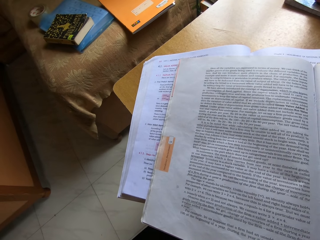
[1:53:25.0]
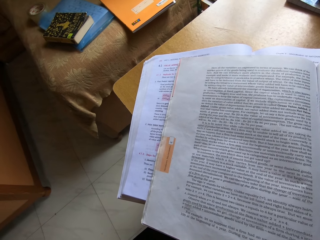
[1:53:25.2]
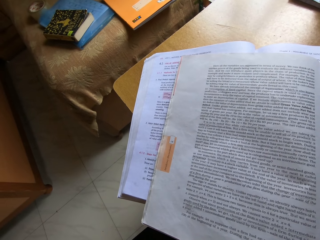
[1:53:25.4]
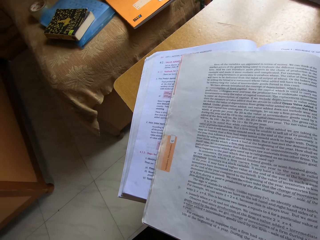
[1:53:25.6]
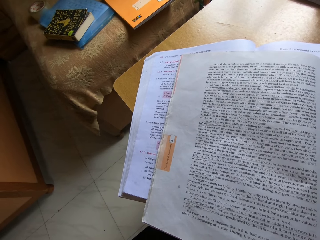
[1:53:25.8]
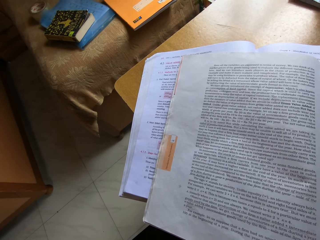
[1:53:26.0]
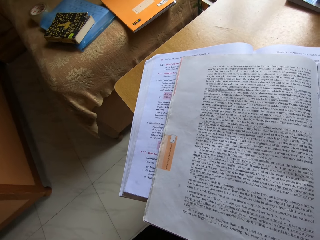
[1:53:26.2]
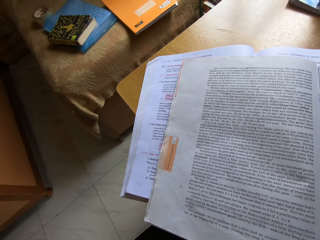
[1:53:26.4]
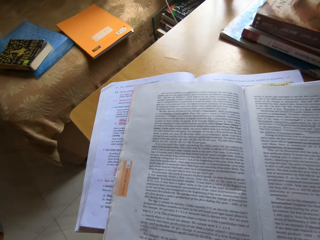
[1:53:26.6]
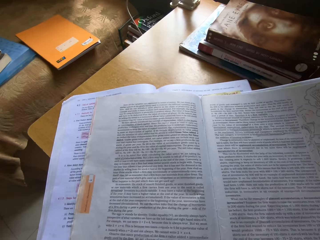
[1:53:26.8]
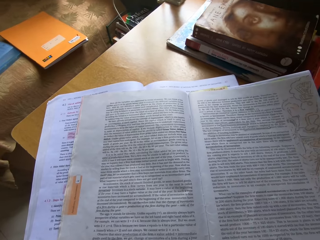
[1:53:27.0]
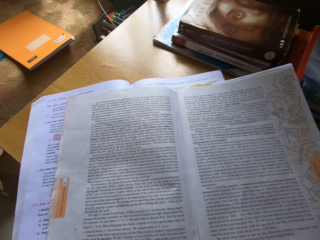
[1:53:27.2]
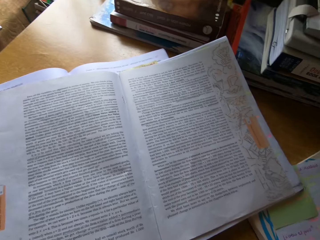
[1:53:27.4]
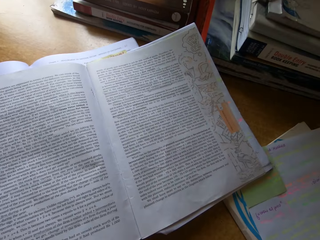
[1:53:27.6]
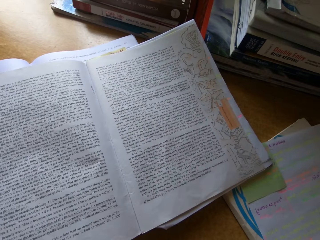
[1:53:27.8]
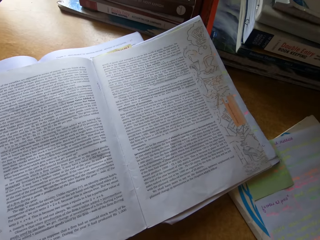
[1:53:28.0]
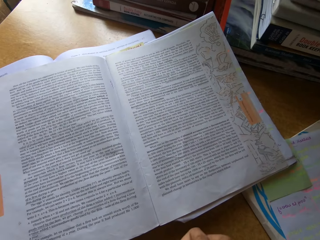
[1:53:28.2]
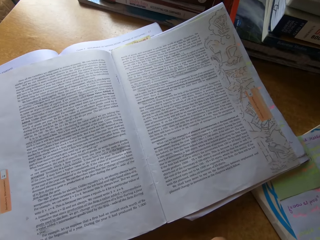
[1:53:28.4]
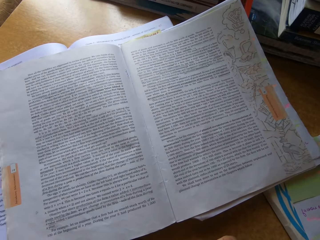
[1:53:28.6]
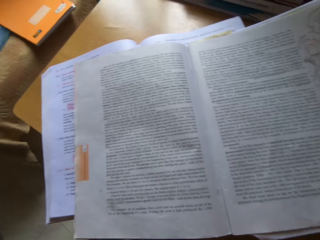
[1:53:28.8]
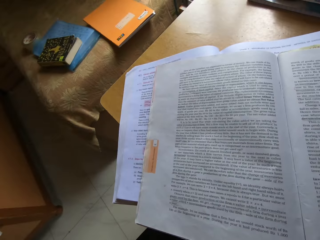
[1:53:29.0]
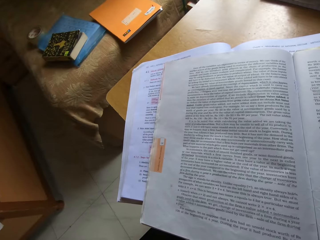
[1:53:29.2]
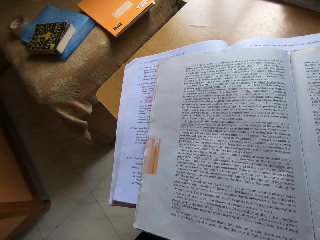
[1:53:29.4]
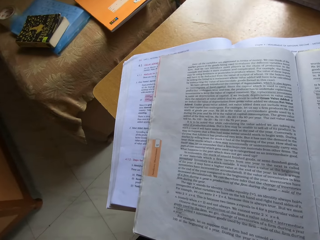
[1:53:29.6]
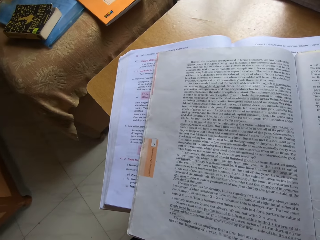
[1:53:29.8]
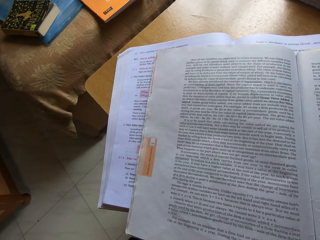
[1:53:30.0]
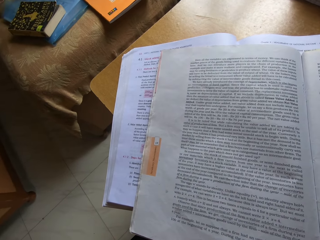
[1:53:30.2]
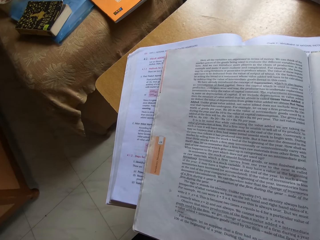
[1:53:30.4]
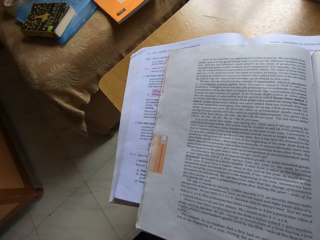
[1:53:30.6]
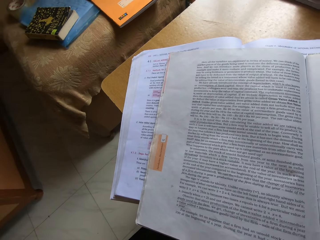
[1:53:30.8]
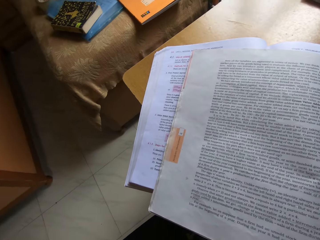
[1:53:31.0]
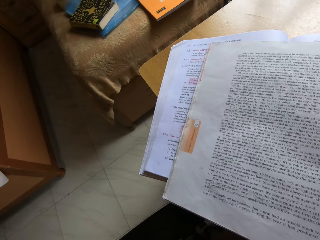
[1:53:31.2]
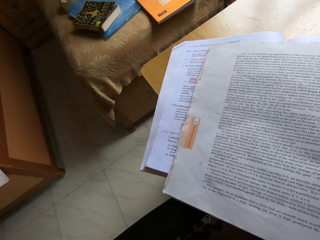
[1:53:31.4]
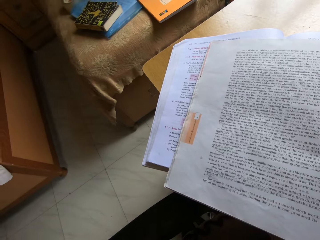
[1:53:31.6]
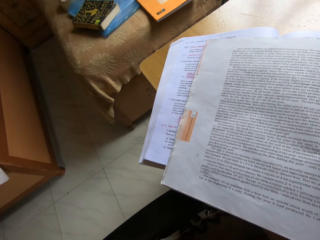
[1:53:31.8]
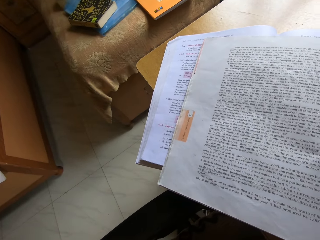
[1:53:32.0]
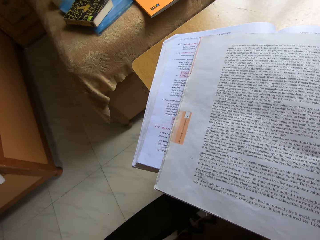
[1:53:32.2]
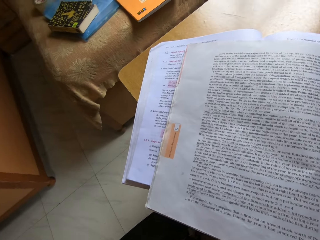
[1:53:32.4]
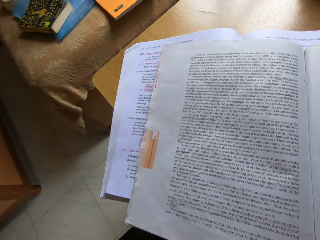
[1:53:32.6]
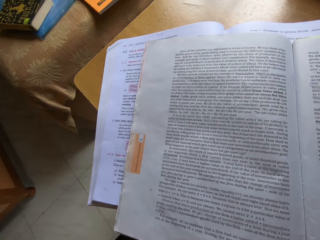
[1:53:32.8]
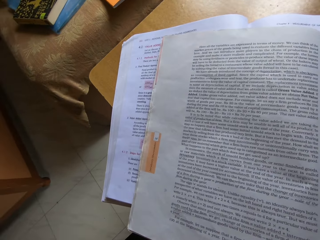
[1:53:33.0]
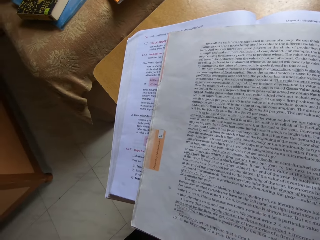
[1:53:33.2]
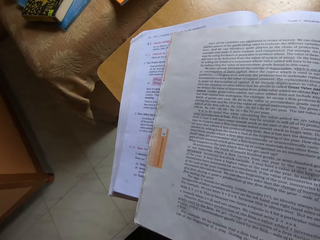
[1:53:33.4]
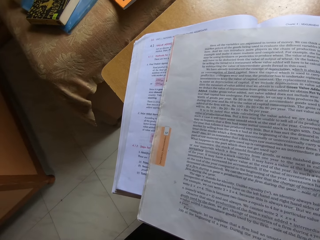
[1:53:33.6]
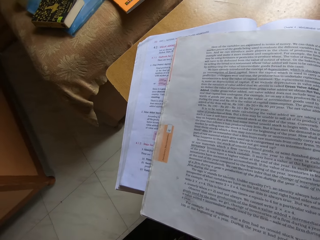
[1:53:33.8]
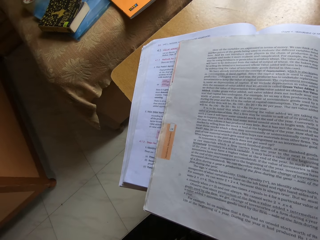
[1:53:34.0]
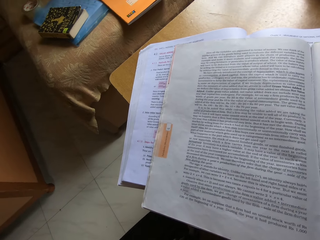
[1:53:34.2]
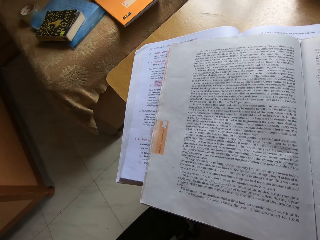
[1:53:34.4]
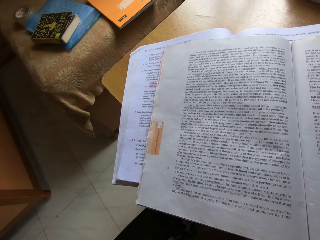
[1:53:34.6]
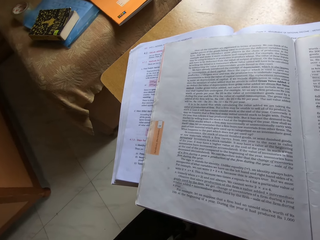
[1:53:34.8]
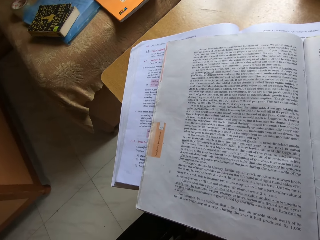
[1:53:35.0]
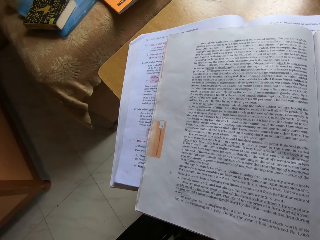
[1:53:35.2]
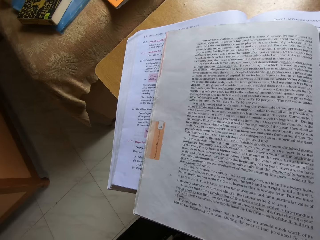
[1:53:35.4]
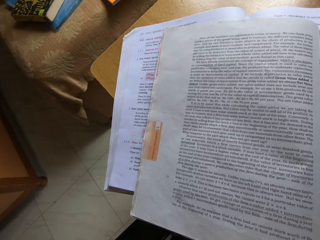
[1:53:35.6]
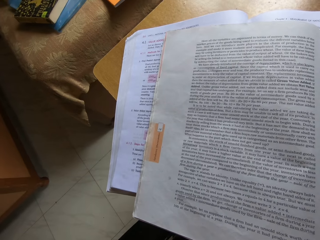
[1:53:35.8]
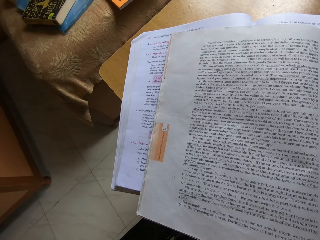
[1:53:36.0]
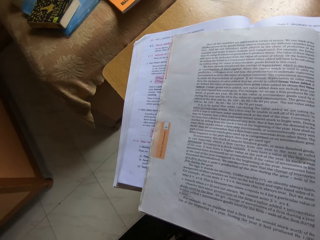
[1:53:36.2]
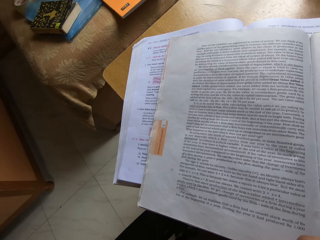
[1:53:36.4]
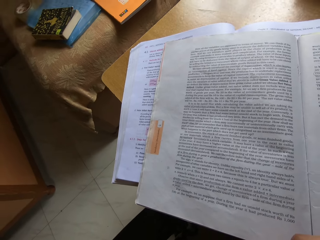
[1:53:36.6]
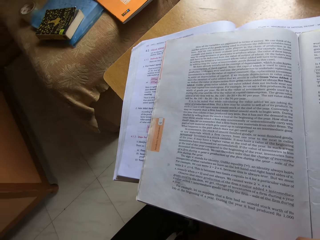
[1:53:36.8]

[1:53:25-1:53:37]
The camera wearer looks around.

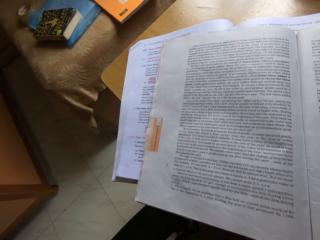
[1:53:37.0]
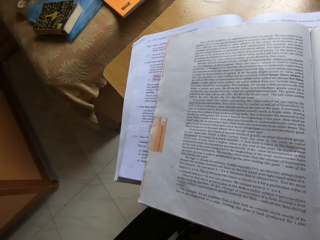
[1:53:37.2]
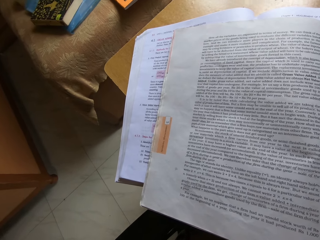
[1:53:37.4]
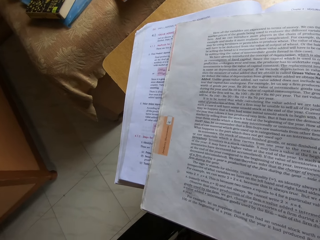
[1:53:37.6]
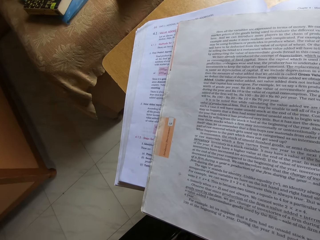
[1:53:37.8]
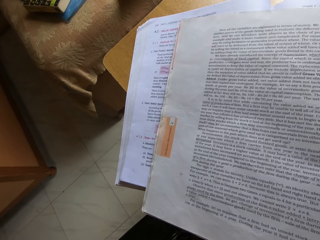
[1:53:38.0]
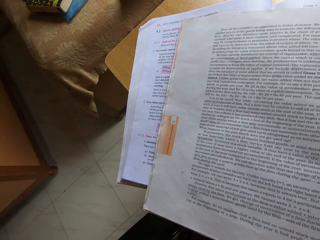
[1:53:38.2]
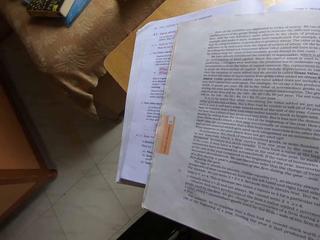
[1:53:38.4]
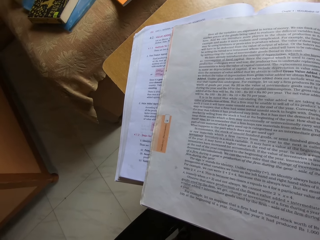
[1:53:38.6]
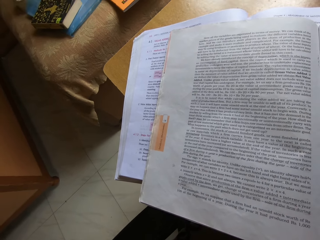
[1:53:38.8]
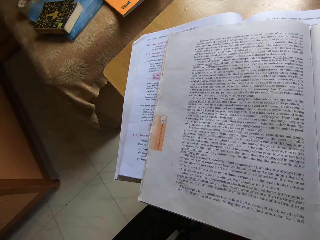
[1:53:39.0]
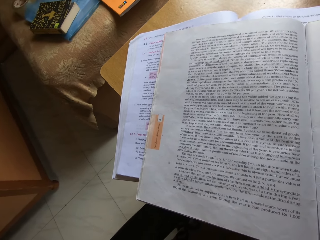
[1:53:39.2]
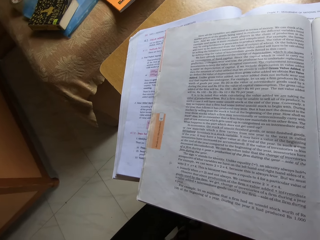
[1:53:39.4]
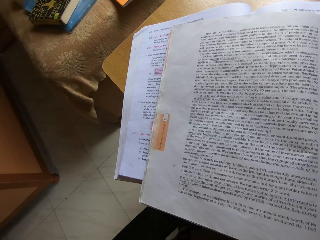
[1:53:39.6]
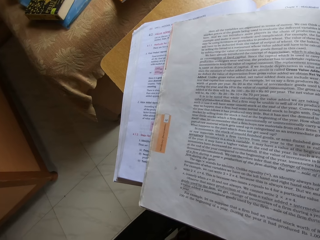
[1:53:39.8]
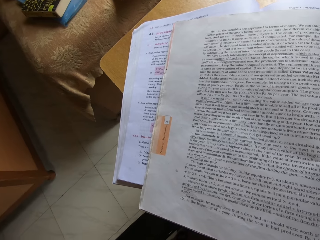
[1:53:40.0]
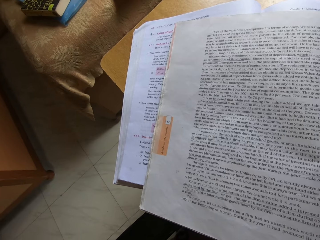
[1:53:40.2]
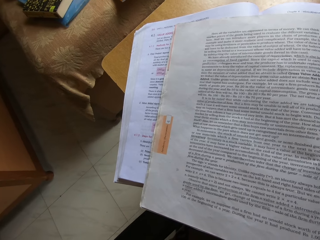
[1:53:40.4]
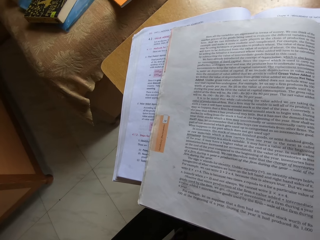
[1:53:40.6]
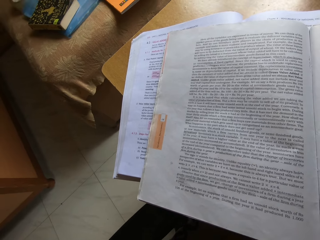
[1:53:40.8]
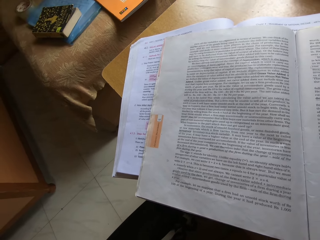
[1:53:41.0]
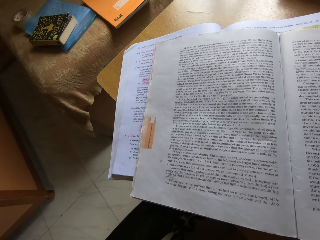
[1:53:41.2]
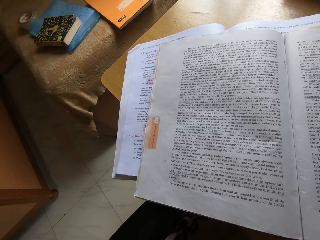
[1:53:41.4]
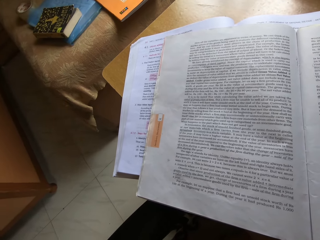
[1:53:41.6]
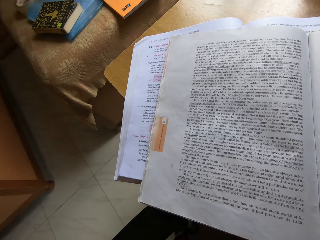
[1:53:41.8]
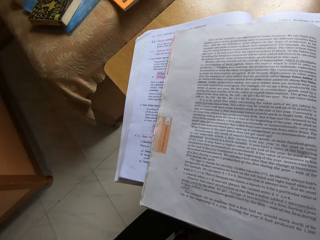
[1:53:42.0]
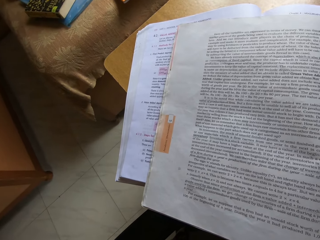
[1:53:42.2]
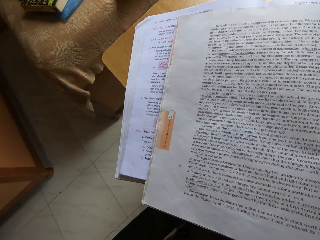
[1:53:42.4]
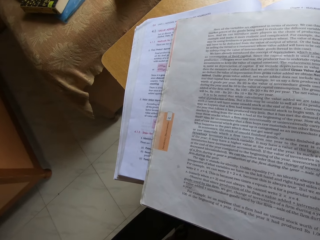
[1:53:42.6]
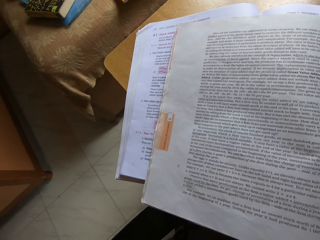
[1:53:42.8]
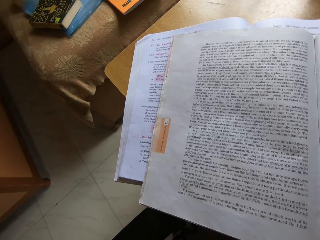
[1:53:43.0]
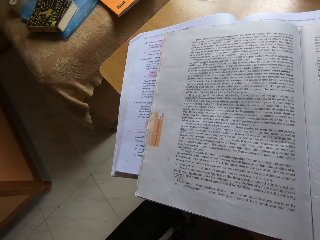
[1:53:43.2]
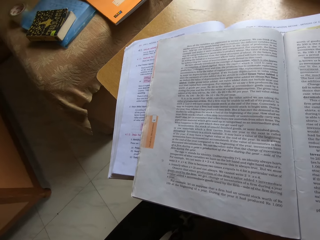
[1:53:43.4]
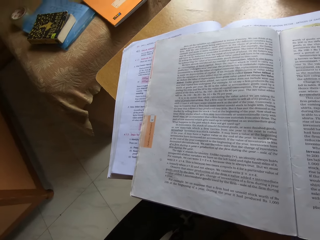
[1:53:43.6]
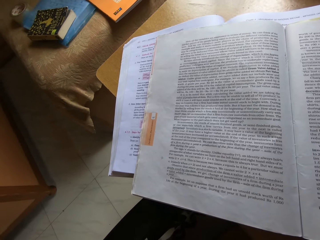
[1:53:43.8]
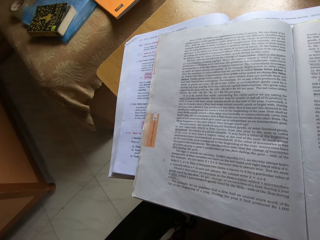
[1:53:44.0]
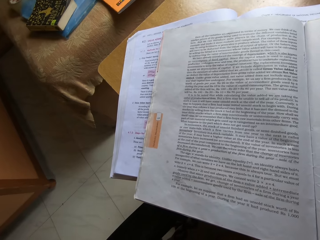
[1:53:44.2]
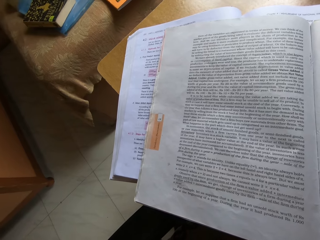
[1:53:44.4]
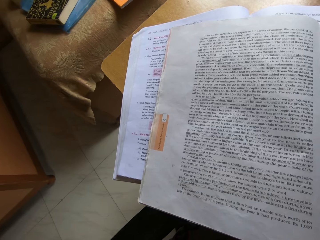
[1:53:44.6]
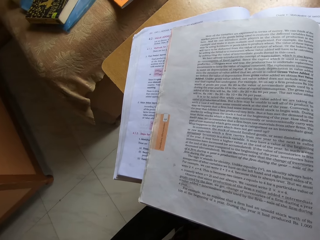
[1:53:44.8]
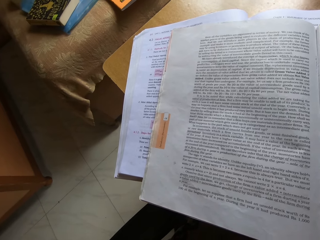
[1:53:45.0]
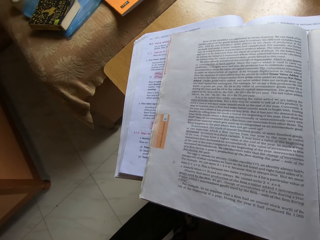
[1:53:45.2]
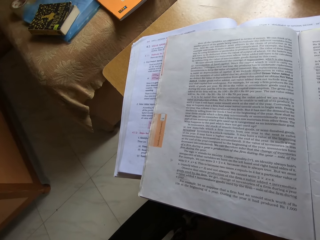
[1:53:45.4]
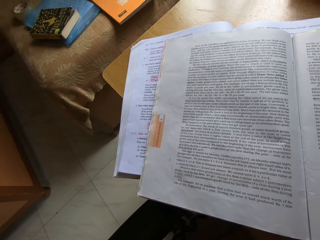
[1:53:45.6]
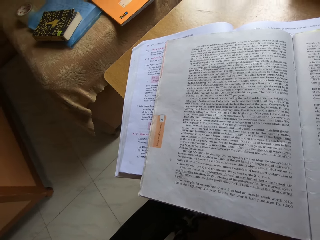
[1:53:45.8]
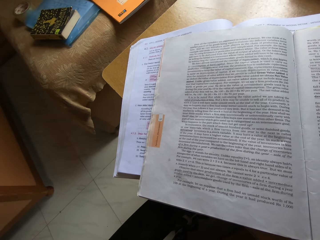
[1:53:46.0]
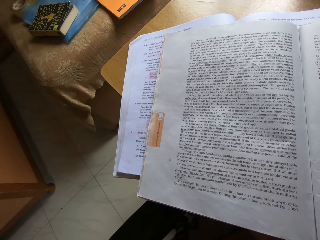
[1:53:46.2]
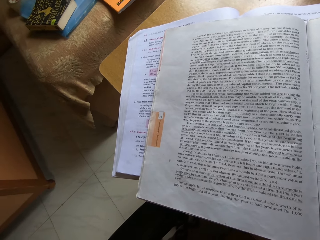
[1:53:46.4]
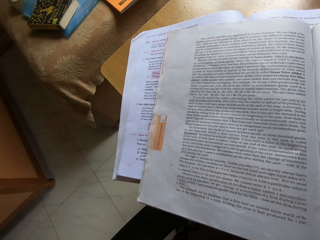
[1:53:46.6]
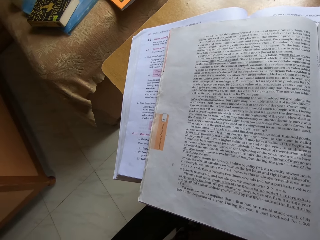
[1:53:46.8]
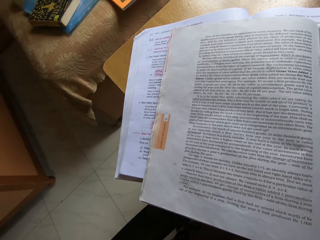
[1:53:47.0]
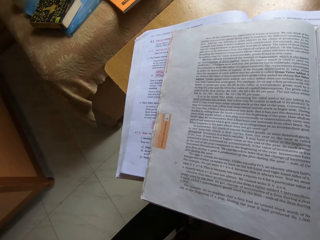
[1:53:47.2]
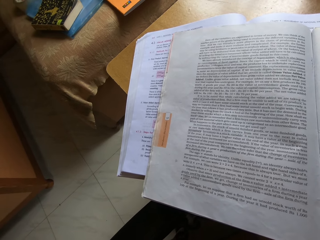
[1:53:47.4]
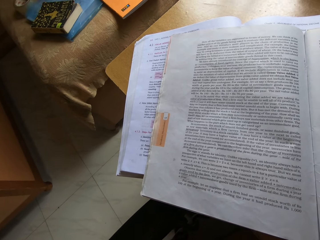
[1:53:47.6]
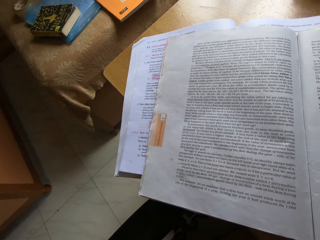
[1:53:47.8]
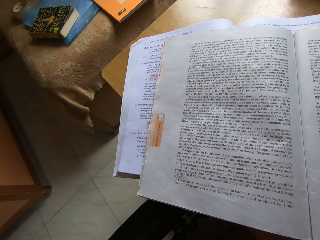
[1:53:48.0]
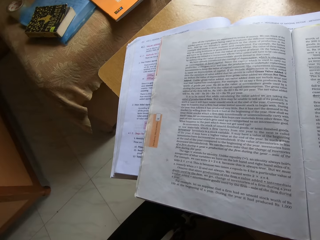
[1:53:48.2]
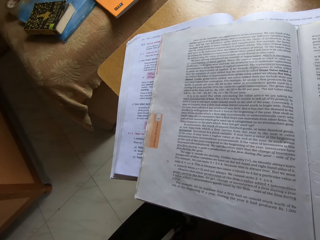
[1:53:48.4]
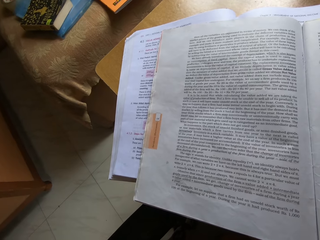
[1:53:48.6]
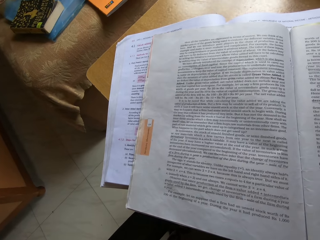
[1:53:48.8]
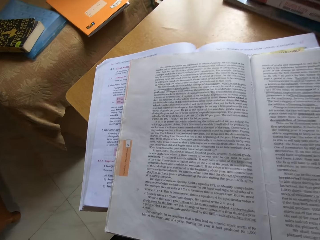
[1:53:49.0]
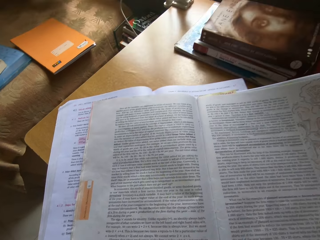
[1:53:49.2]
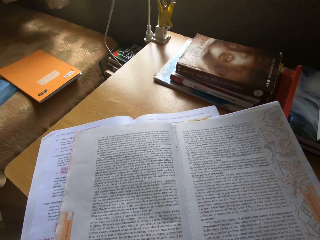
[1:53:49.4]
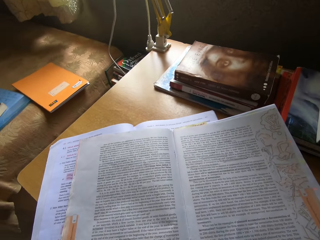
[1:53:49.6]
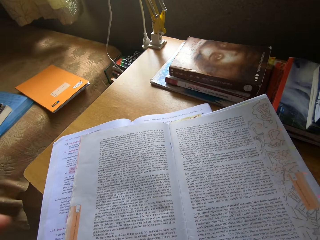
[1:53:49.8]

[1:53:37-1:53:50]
The camera wearer writes on a book.
